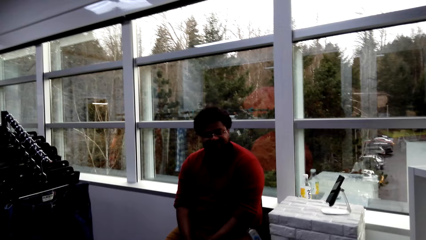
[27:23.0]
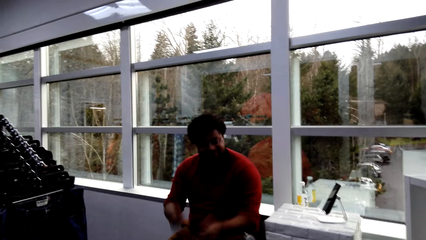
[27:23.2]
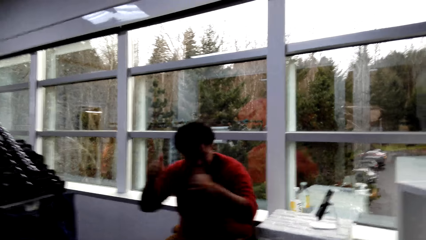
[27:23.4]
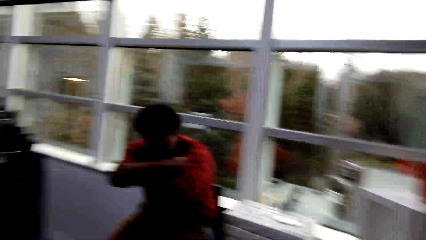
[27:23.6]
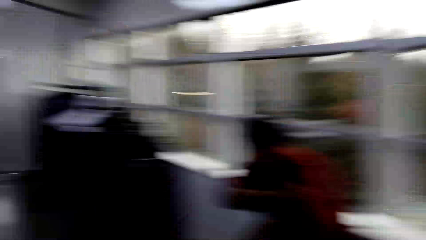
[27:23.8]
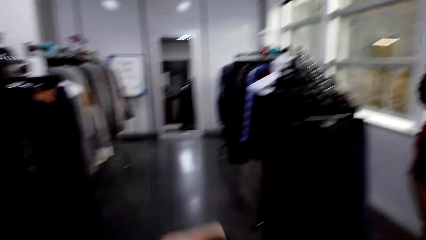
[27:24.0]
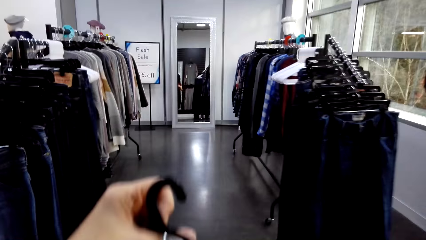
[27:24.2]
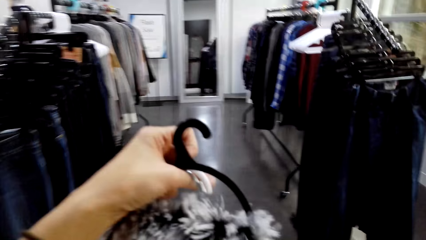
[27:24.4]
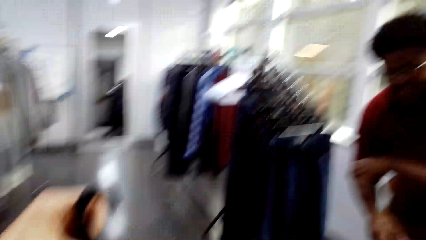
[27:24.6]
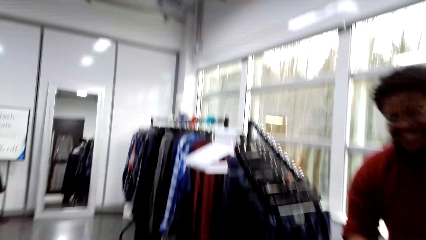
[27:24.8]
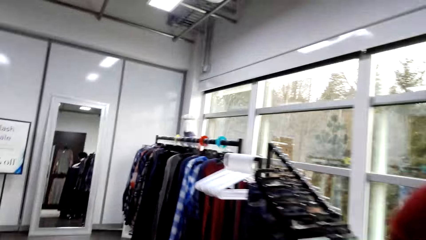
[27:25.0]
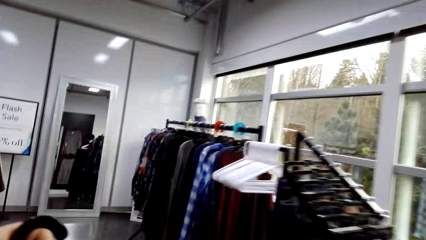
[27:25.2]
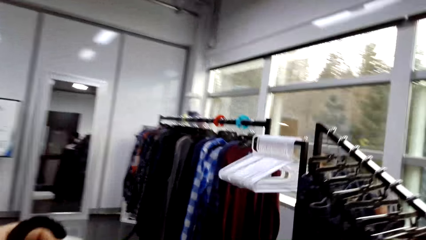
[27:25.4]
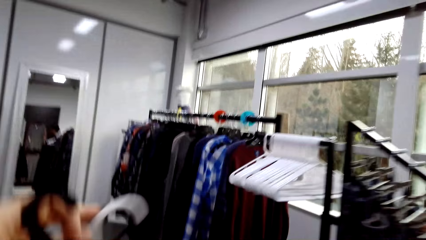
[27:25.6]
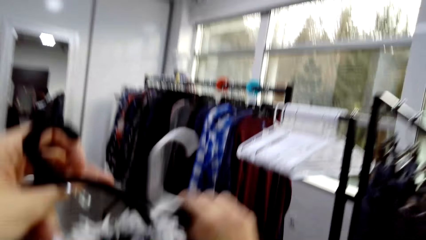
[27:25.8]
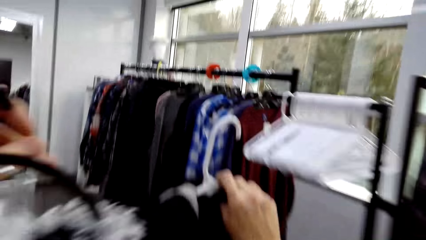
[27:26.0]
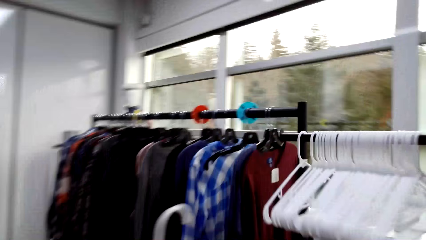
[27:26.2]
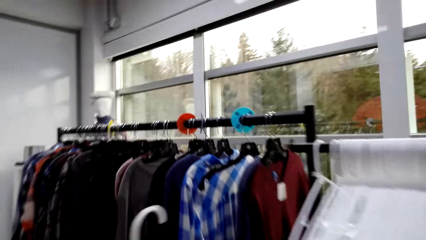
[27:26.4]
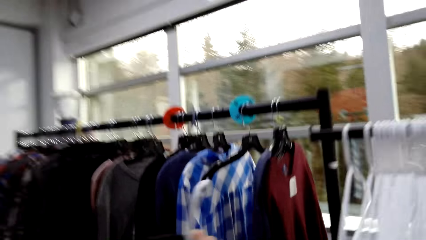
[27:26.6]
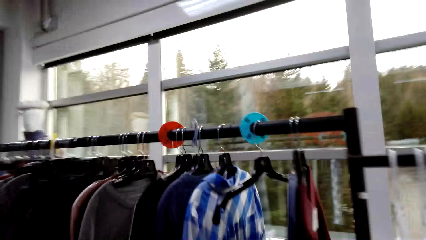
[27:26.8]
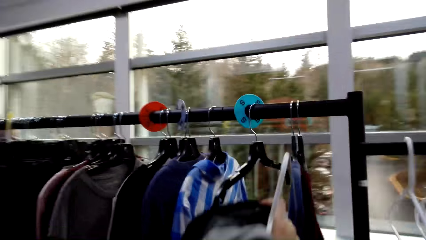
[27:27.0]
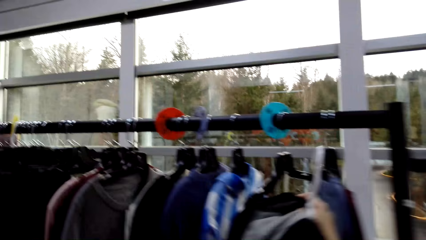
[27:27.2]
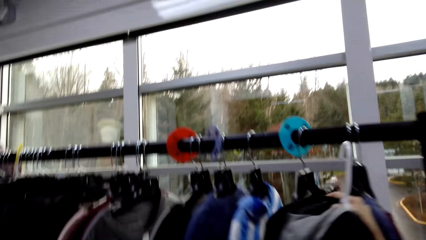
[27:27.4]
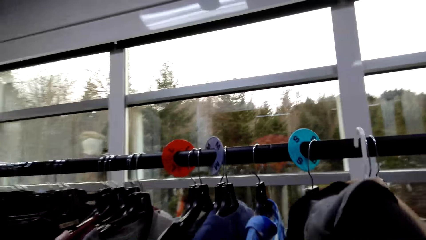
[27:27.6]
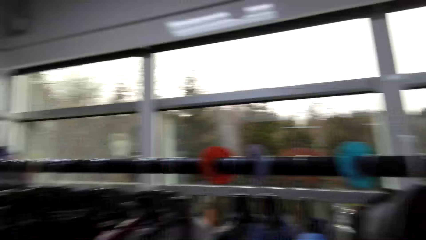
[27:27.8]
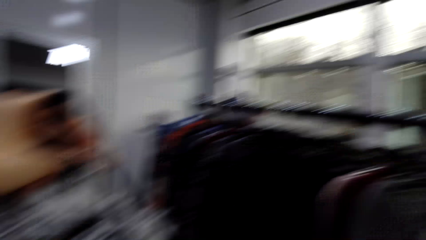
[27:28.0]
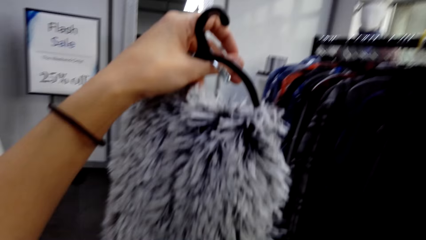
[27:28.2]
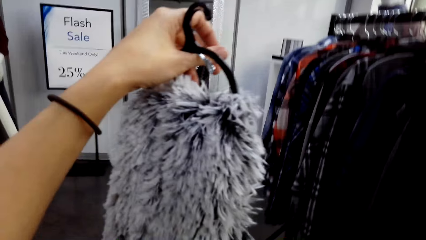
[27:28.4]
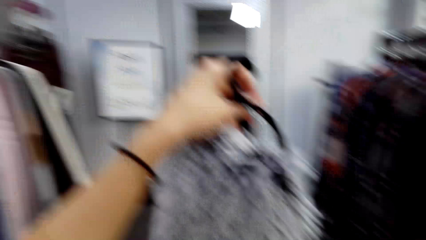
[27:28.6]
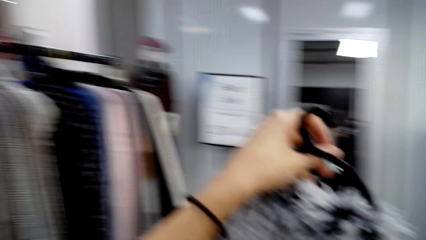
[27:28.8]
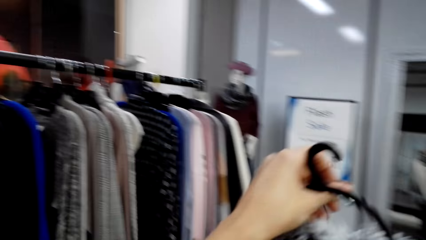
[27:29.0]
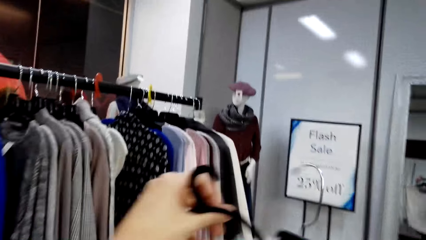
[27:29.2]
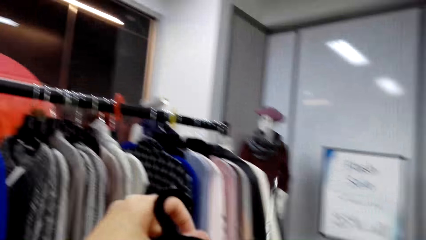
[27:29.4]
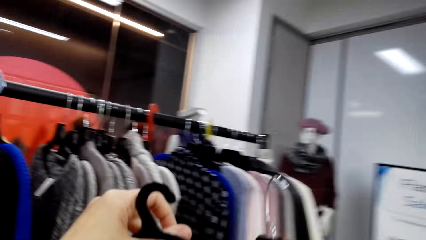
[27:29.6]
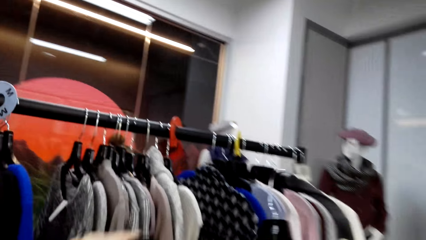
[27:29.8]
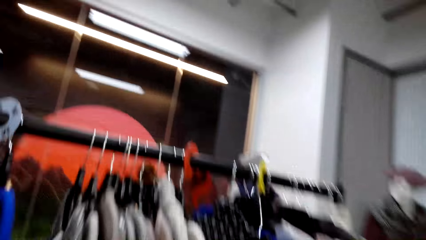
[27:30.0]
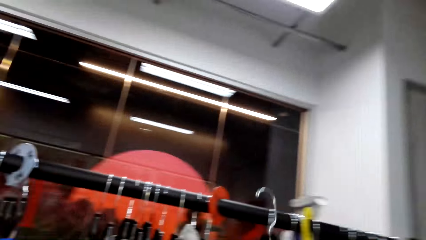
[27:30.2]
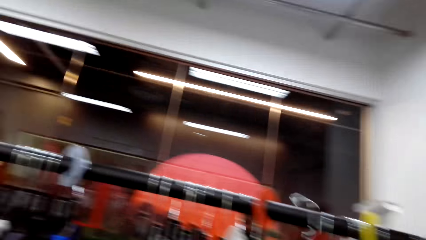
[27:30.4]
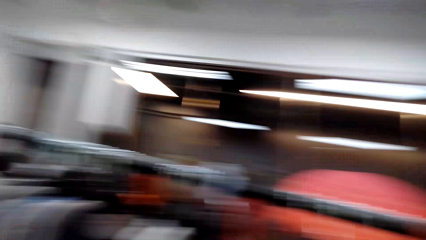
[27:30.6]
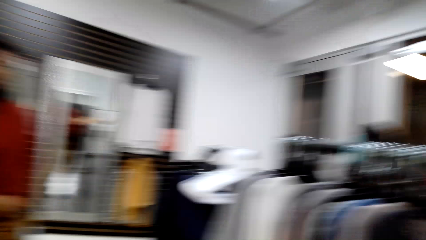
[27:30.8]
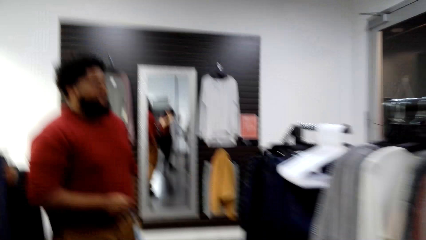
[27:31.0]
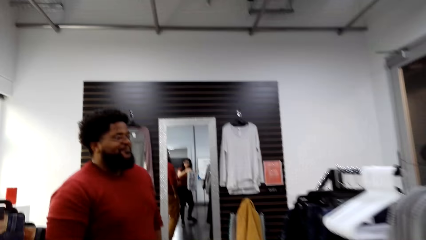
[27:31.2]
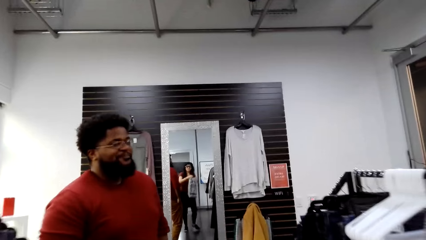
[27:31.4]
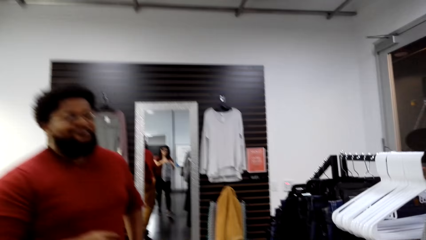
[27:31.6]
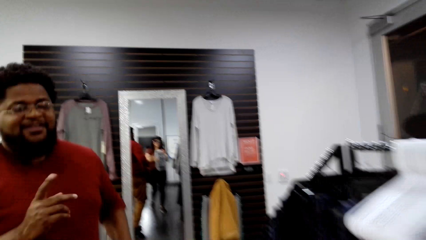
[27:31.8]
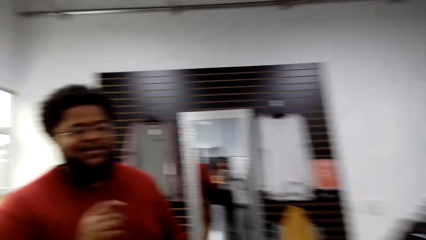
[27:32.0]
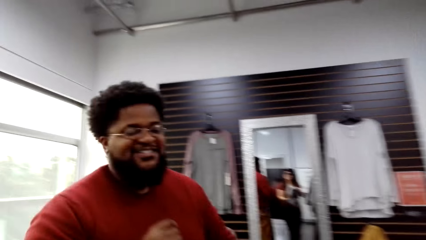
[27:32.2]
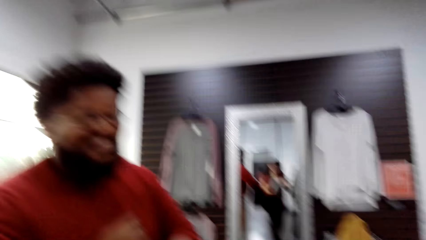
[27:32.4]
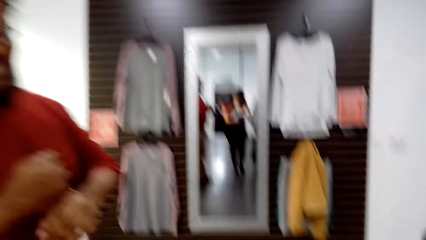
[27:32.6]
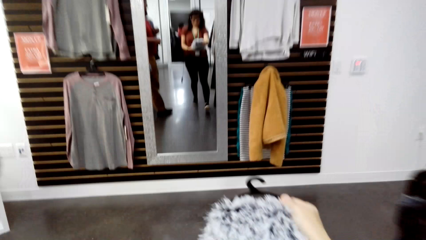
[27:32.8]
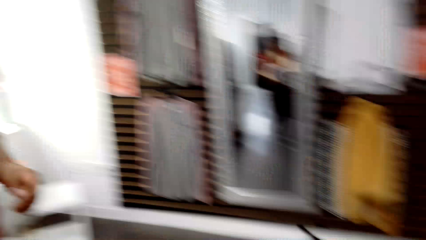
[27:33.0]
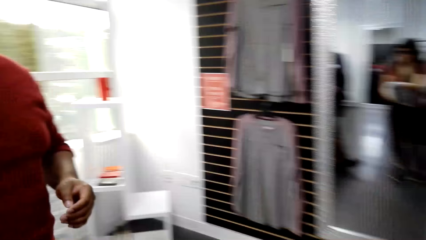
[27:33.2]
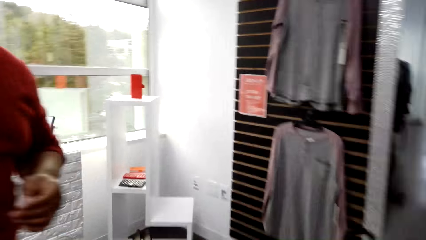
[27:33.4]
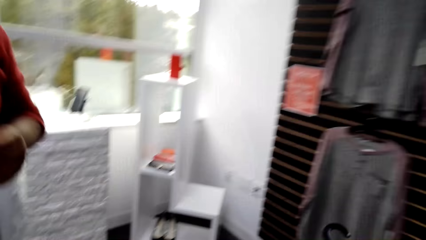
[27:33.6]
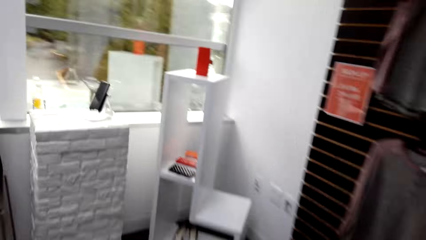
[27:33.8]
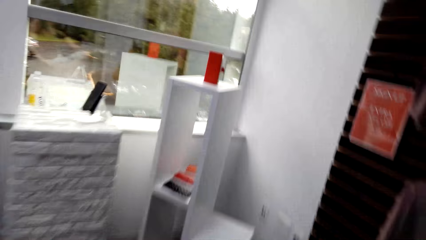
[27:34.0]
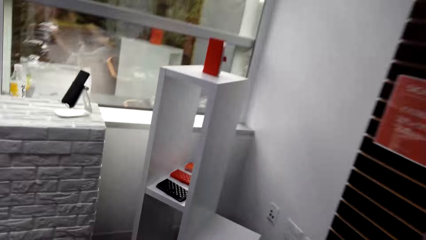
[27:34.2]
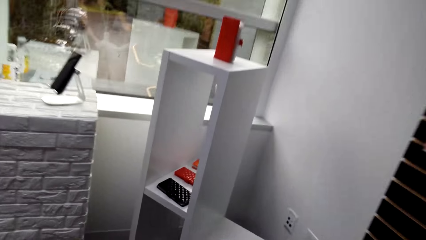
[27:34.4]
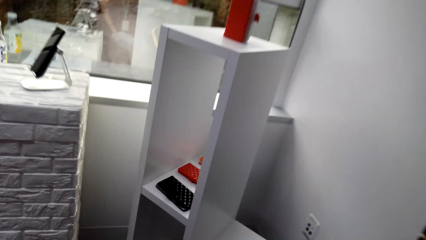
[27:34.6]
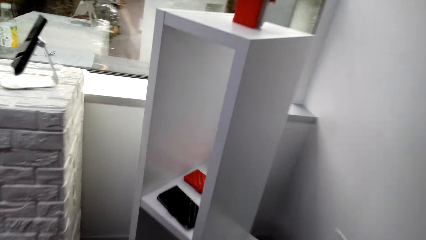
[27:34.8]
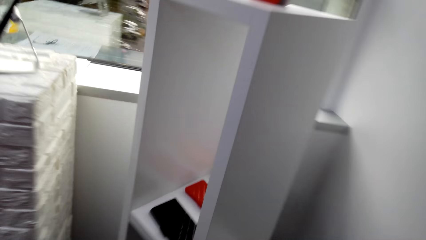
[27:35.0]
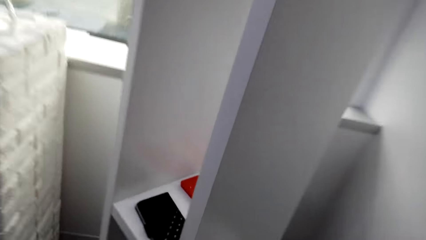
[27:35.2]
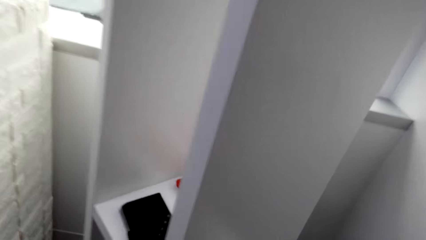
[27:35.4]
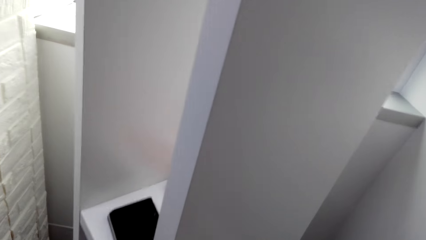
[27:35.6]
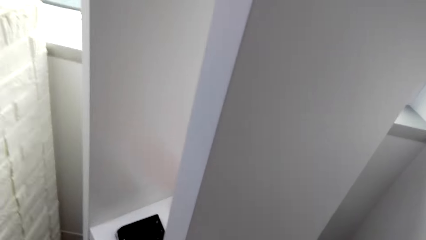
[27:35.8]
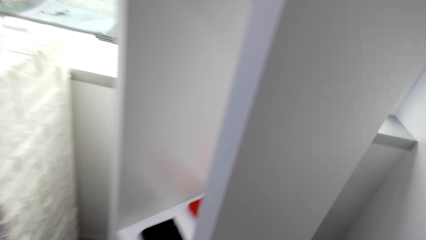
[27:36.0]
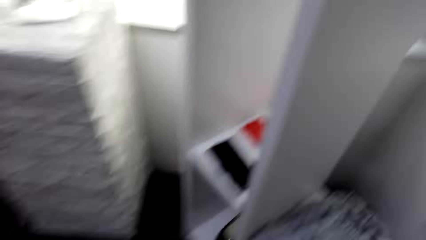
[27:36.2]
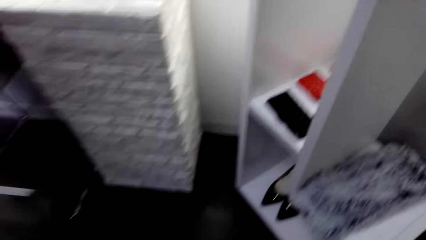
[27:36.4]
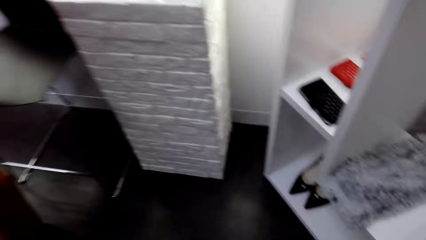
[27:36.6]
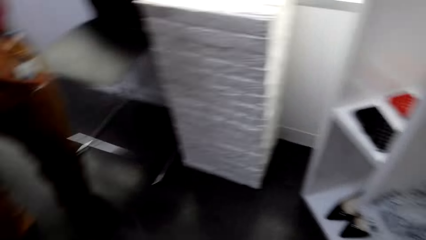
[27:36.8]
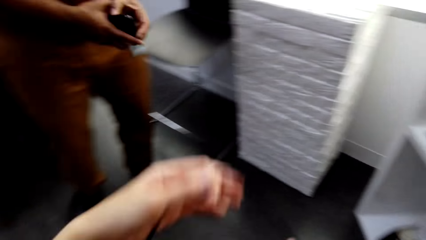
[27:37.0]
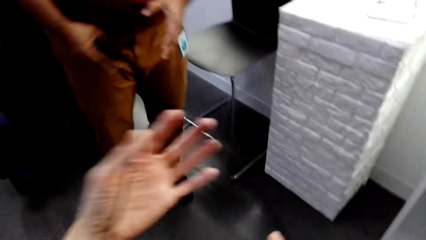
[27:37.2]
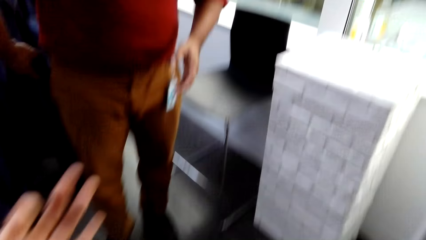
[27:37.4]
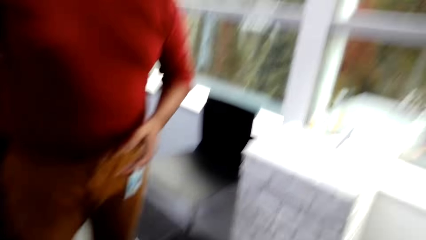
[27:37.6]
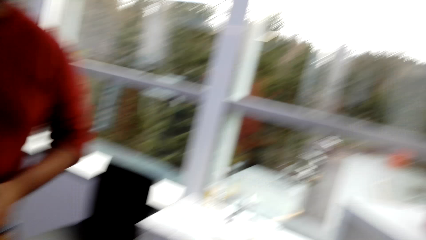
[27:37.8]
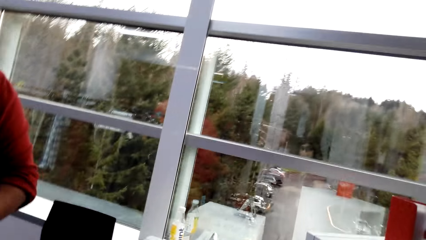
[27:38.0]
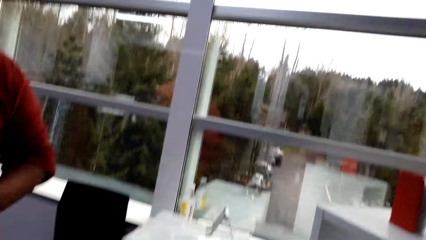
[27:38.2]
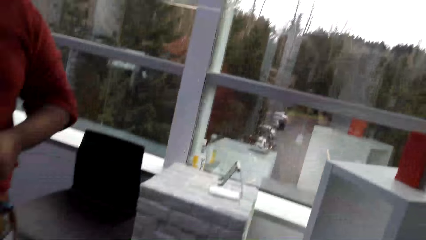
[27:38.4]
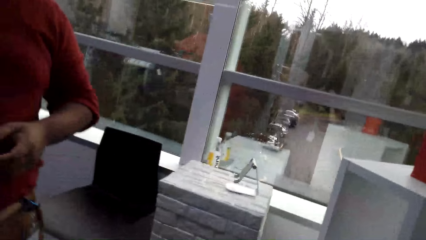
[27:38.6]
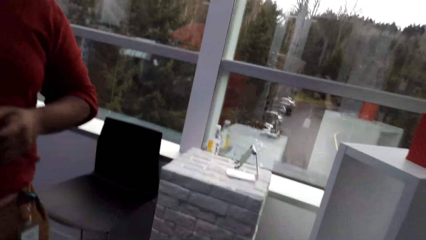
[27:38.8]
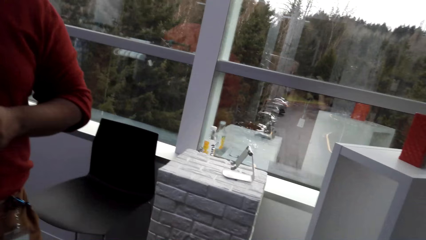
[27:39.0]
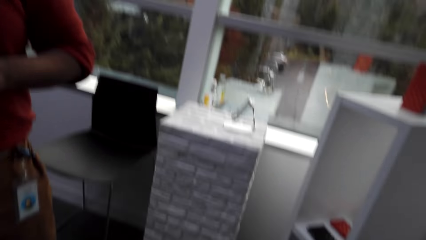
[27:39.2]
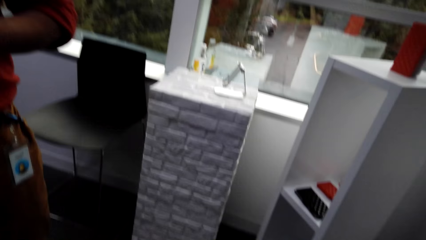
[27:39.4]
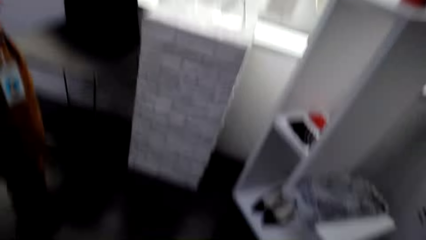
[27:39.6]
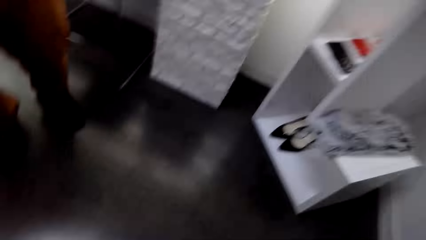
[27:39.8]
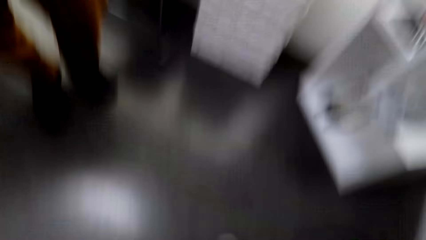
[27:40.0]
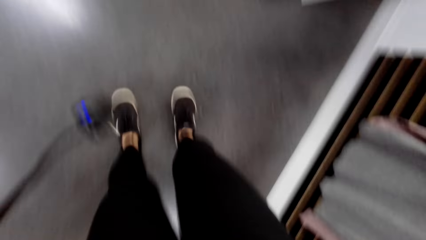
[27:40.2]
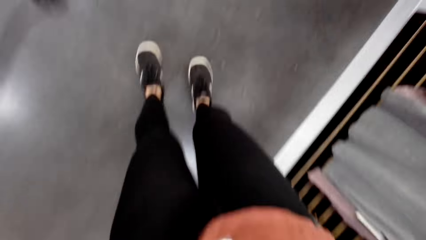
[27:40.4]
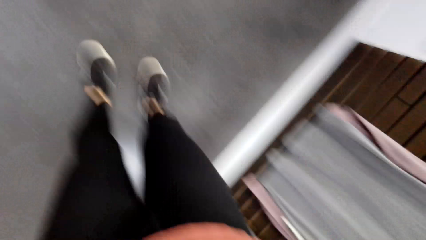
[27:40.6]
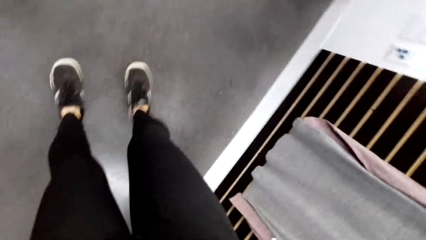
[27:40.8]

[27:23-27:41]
A man moves the hands around and stands up. The camera wearer turns around. They walk in the room. They hang the cloth. They put a hanger on a bar. They turn around. They hold the cloth up on the hanger. They hang the cloth. They turn around. The man moves the hands around. The camera wearer turns around. They walk in the room. They put the cloth down. They turn around.
